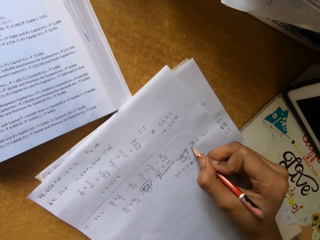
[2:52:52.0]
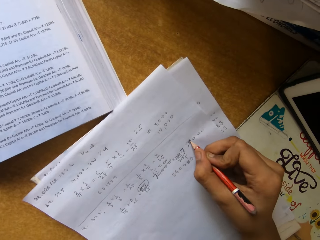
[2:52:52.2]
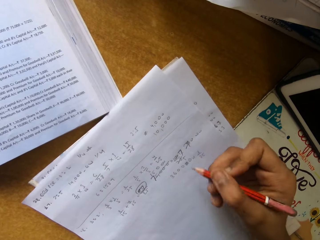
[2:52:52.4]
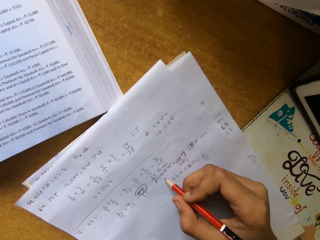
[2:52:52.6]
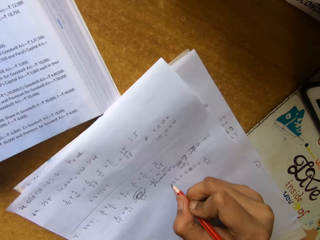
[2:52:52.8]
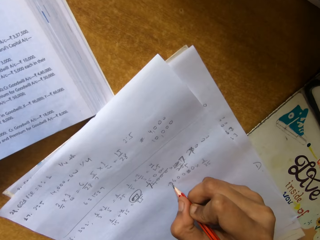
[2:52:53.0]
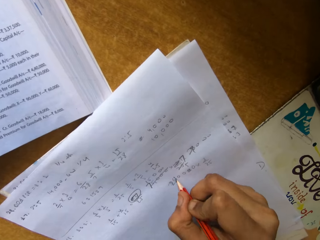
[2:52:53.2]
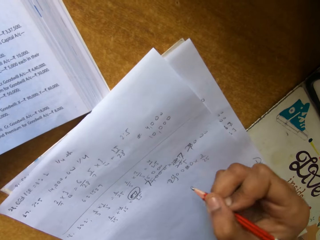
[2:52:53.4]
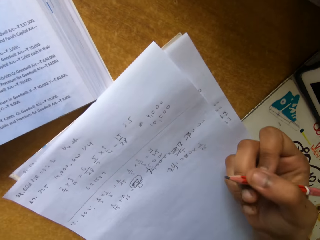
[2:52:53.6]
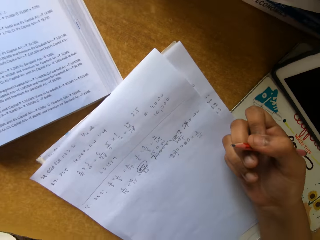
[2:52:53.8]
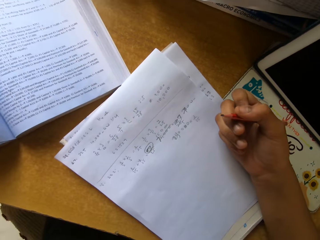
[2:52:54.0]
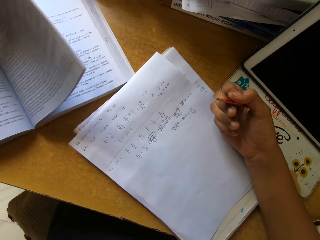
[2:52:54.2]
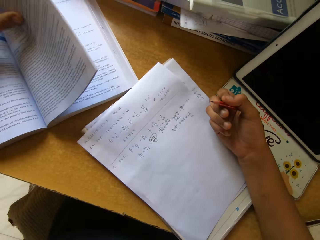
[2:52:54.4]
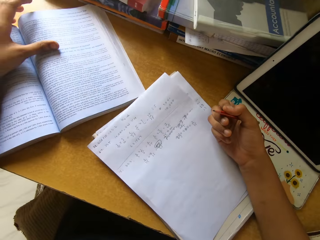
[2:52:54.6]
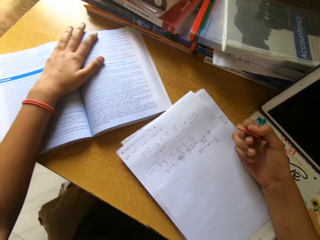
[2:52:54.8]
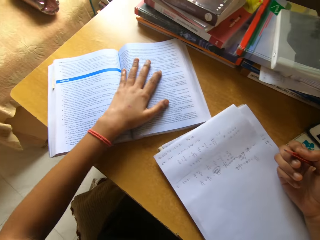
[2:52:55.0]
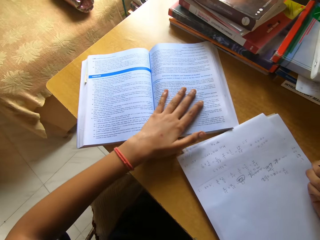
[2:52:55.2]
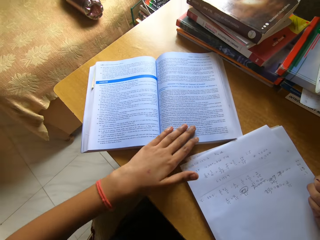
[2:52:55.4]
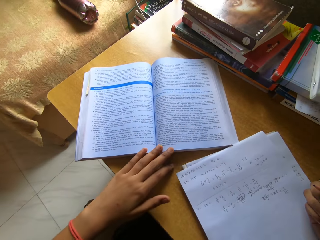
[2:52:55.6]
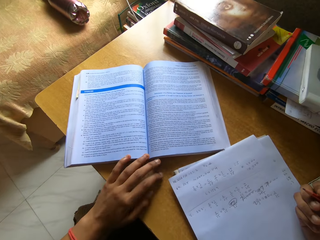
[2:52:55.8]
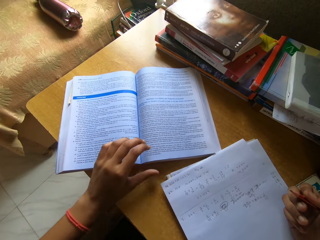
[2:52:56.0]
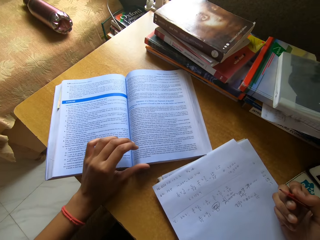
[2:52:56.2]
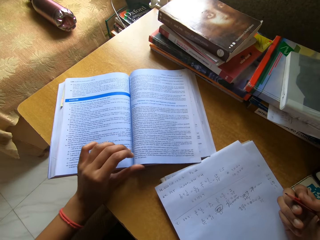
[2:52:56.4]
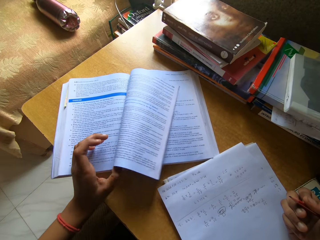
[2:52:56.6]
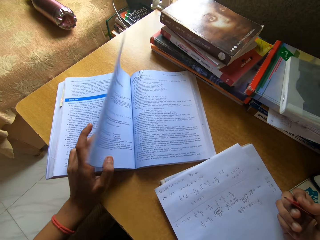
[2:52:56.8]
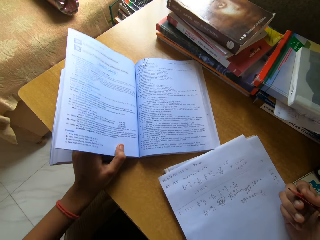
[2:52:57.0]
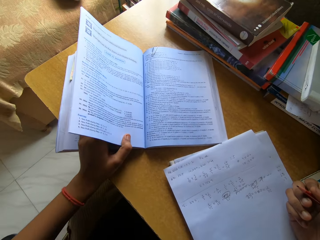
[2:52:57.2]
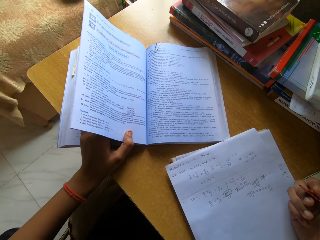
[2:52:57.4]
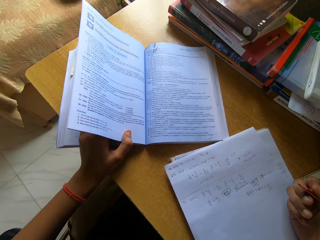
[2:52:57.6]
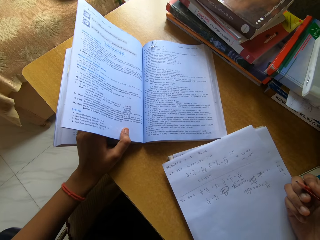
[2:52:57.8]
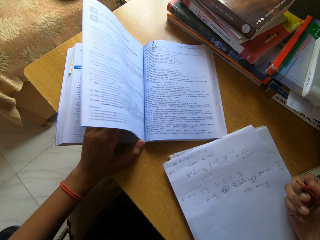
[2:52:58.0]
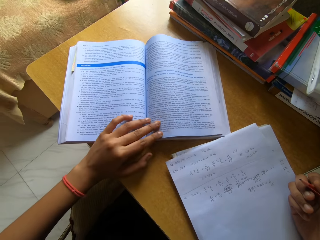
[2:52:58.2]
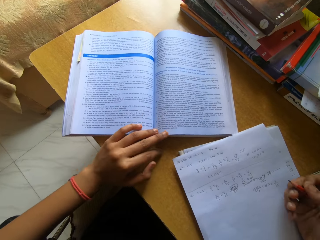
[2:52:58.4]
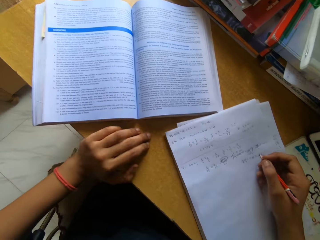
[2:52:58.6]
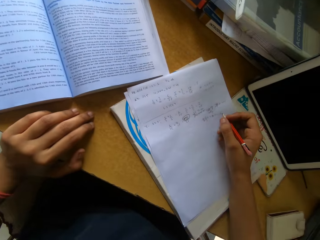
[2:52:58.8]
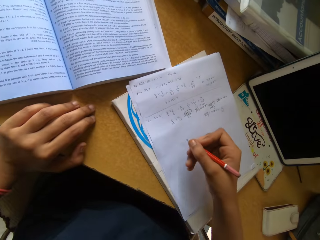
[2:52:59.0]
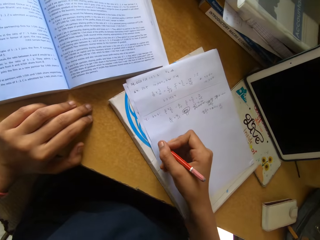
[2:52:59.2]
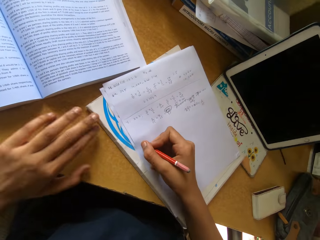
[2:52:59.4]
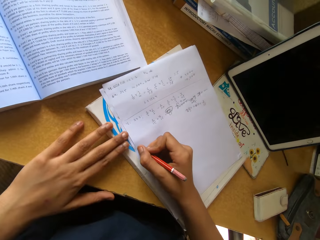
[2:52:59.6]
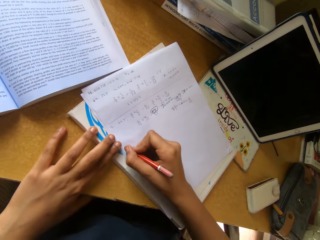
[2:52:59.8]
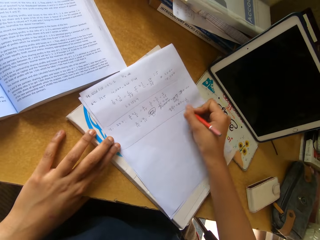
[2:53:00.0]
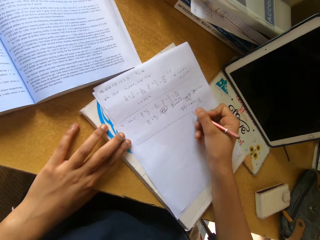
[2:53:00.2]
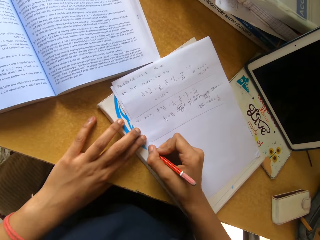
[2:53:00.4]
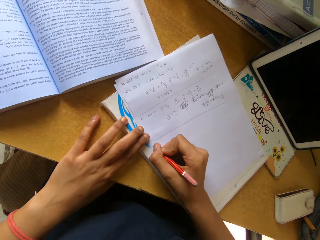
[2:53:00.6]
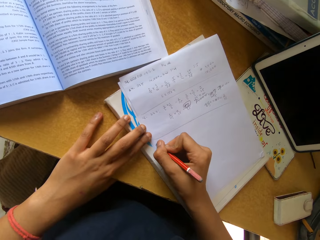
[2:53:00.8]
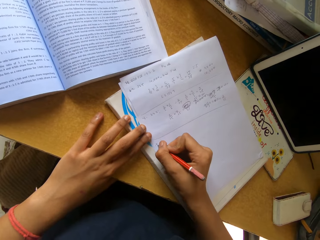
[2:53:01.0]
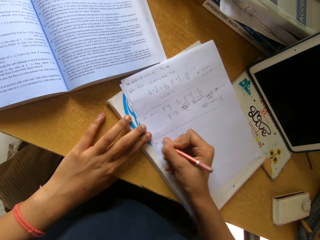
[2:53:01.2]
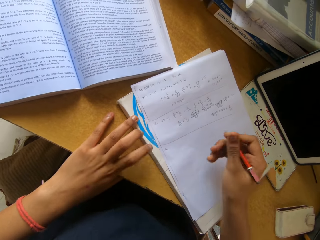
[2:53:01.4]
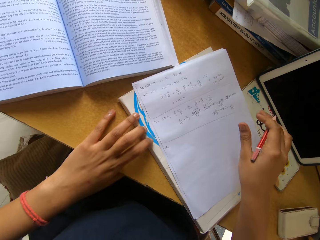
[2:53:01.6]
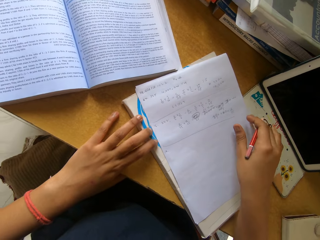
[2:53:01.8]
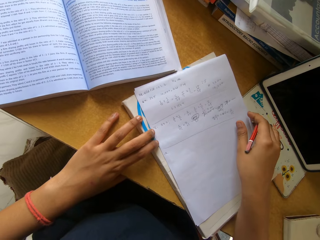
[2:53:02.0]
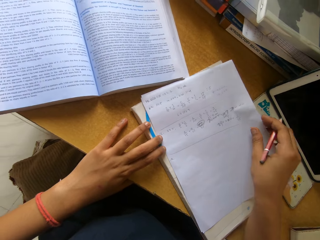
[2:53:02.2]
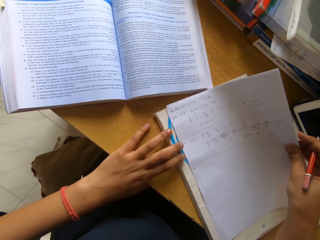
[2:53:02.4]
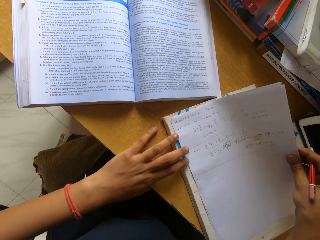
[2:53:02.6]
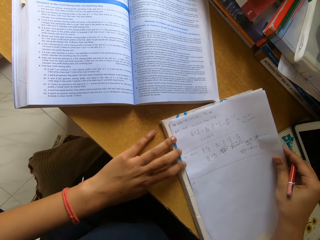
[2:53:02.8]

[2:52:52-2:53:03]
The camera wearer writes on a book with a pencil. They write on the book with the pencil again. They turn pages of the book repeatedly. They draw a line on the book with the pencil. They write on the book with the pencil.

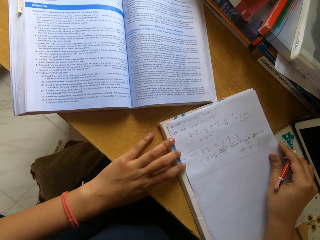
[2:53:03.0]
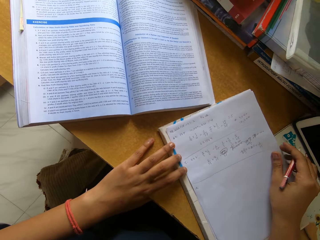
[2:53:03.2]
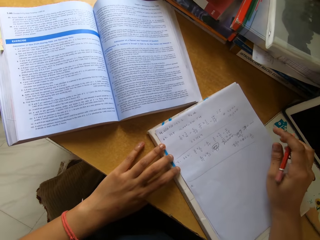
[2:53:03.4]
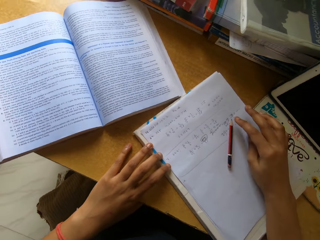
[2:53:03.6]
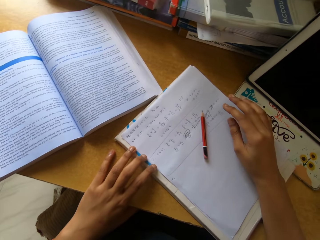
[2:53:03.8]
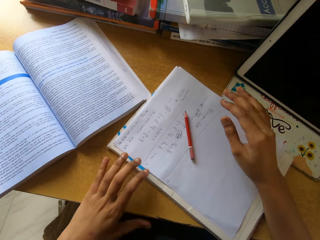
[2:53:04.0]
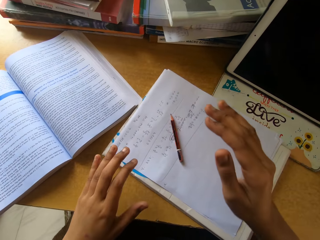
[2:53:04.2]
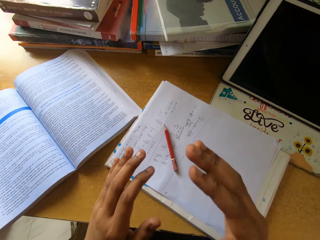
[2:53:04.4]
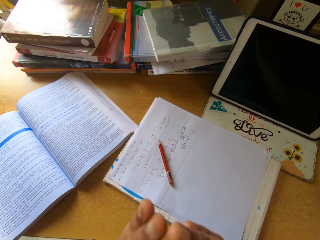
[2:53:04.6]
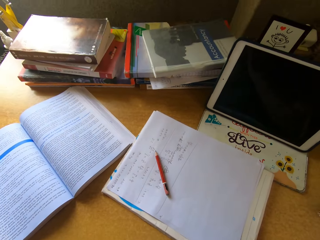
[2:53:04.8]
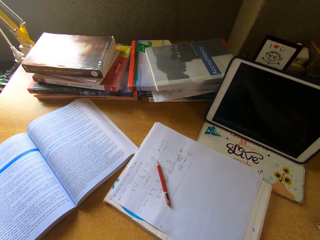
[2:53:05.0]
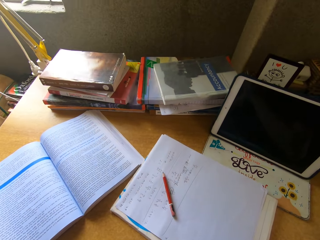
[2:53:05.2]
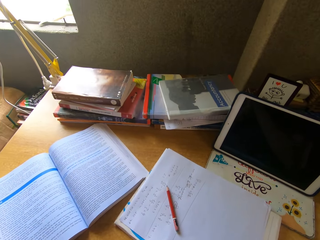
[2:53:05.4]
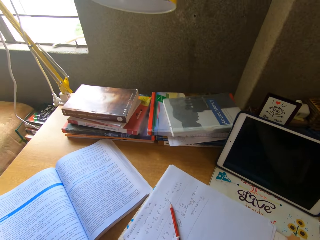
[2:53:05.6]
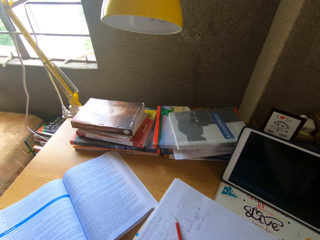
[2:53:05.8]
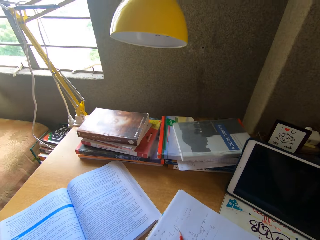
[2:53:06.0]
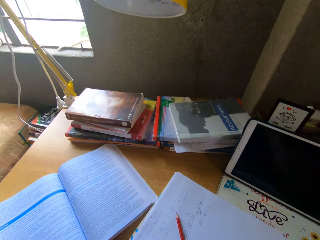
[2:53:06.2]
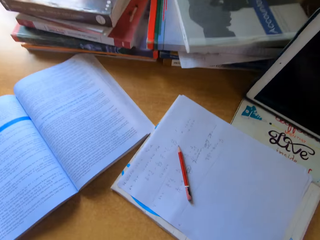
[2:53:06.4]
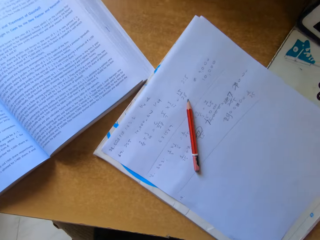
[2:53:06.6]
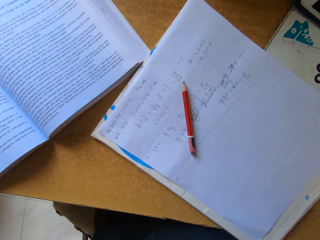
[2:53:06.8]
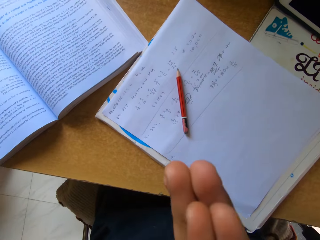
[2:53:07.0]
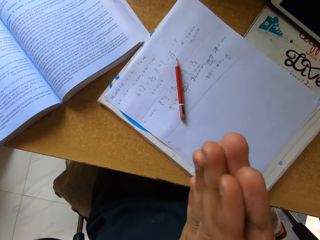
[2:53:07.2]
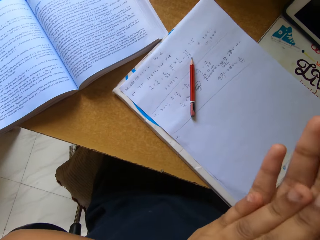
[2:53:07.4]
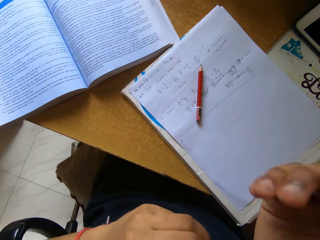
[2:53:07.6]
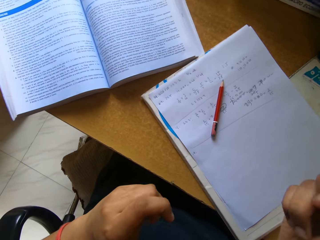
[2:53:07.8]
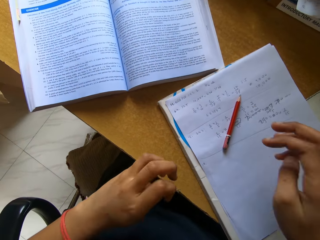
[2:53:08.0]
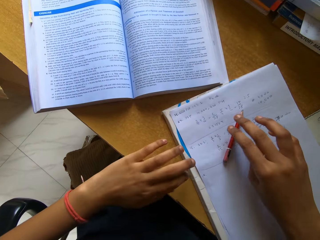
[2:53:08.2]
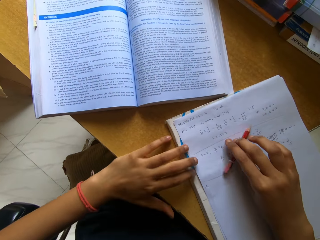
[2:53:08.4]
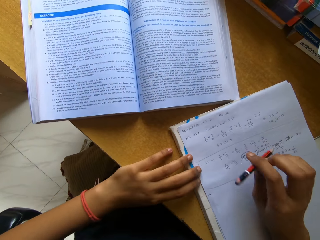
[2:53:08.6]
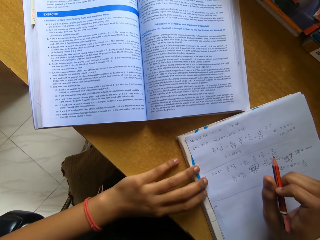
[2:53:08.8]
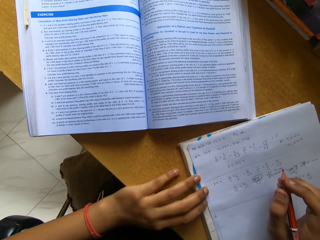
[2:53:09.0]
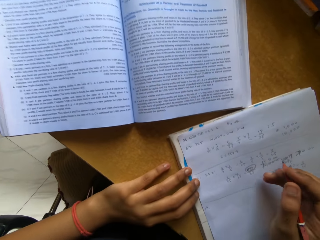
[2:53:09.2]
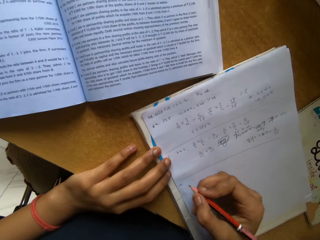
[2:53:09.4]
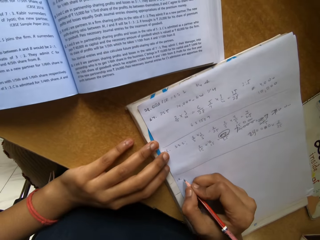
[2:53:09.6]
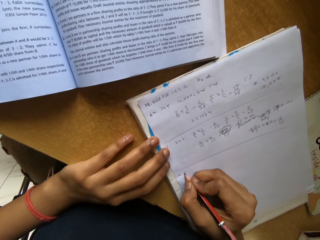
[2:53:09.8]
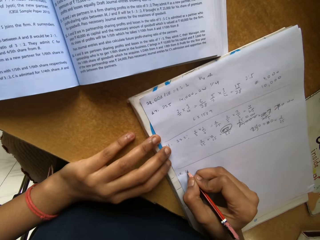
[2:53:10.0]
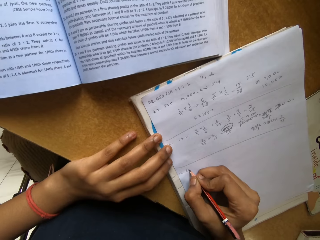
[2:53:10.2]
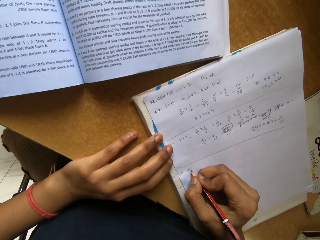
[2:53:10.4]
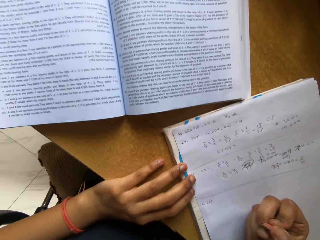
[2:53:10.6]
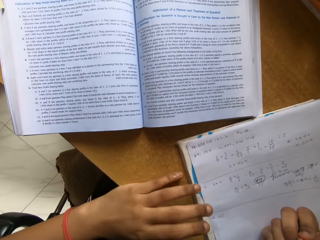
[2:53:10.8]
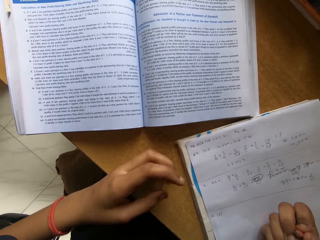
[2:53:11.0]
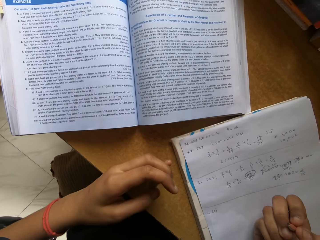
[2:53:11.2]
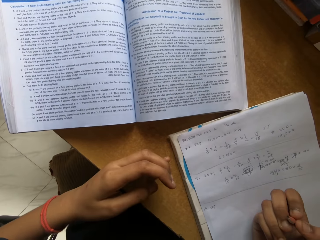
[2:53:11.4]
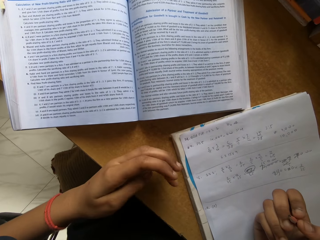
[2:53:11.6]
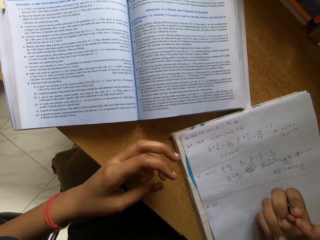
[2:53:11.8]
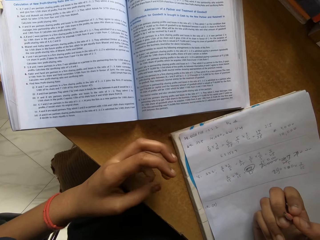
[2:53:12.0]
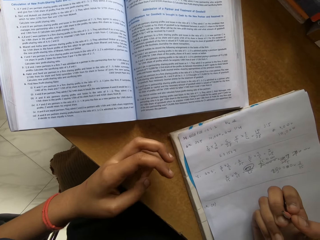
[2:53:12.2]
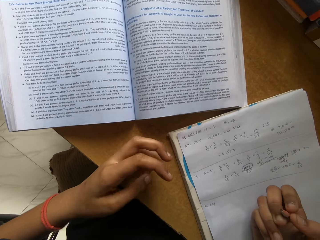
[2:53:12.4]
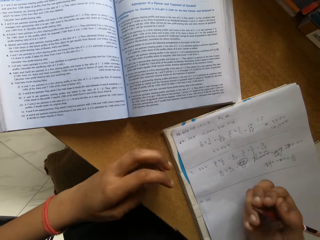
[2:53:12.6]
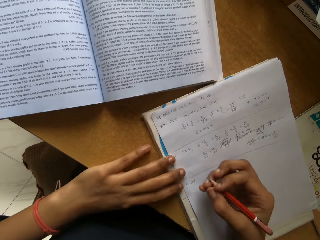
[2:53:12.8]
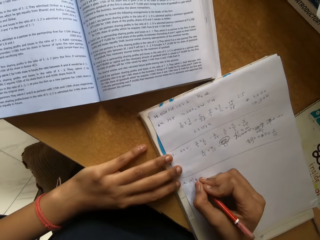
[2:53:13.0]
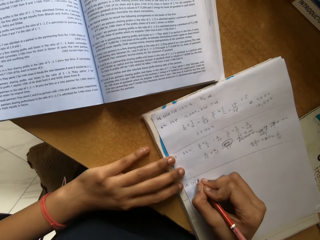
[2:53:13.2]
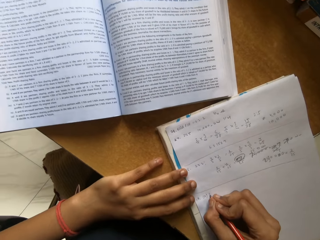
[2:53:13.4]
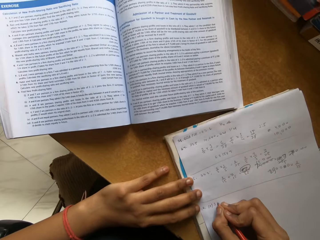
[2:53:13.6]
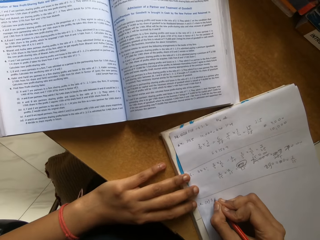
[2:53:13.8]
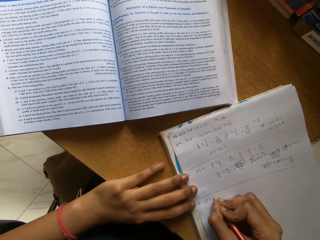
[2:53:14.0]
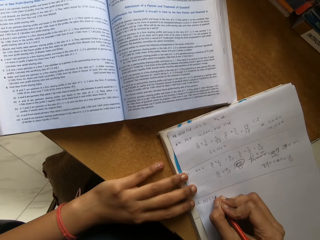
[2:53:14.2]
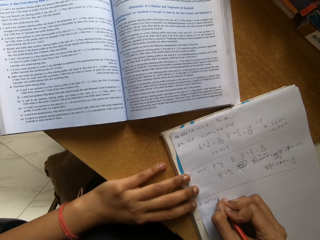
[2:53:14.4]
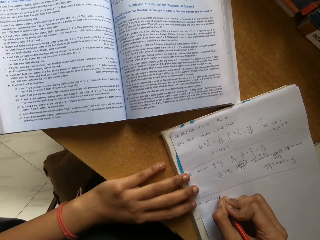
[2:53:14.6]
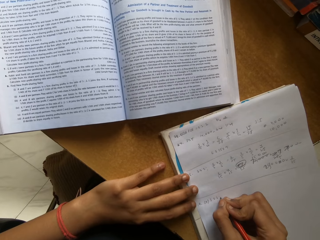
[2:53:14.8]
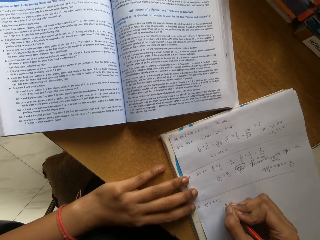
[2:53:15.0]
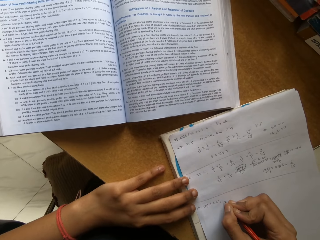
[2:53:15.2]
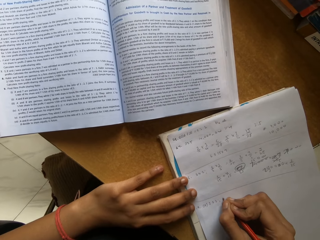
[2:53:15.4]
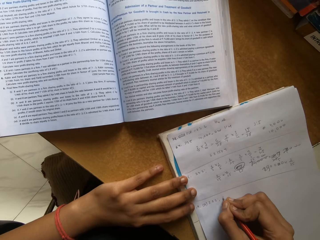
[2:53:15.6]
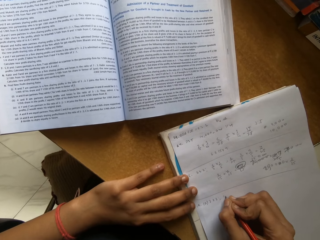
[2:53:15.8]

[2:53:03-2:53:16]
The camera wearer drops a pencil on the book. They pick up the pencil. They sneeze. They pick up the pencil. They write on the book with the pencil. They write on the book with the pencil again.
